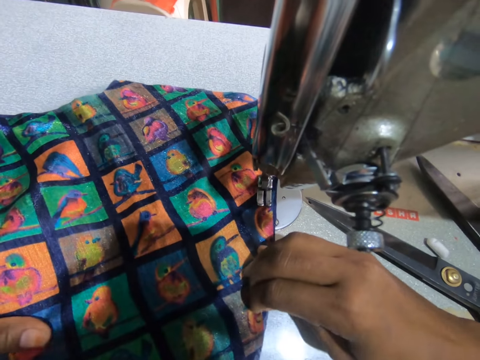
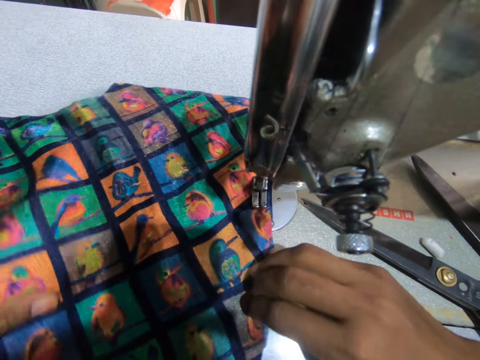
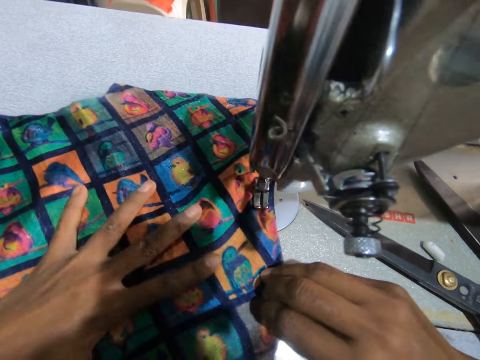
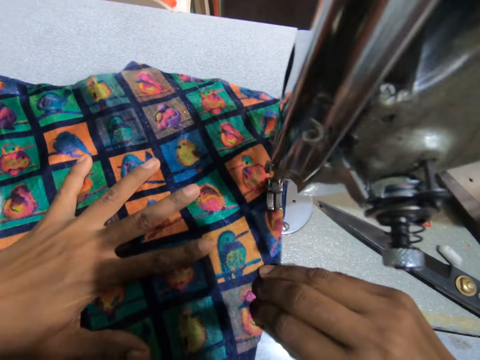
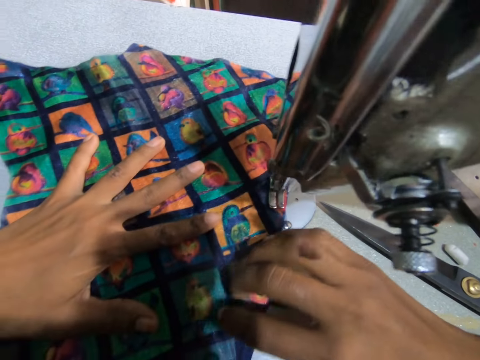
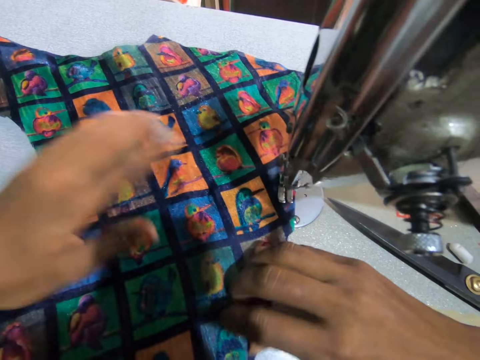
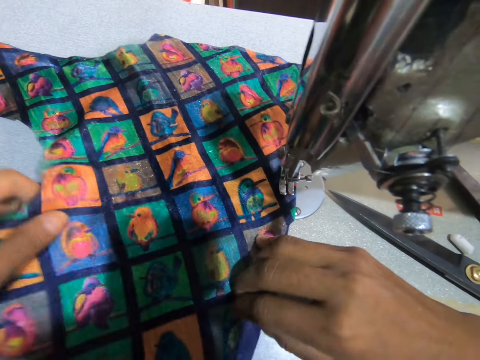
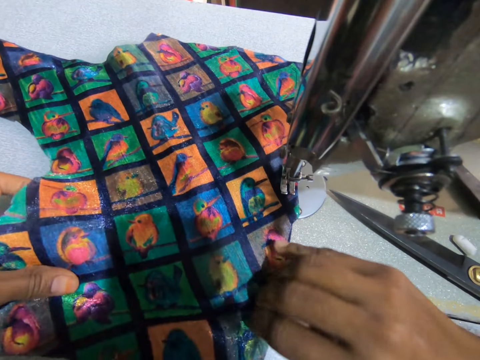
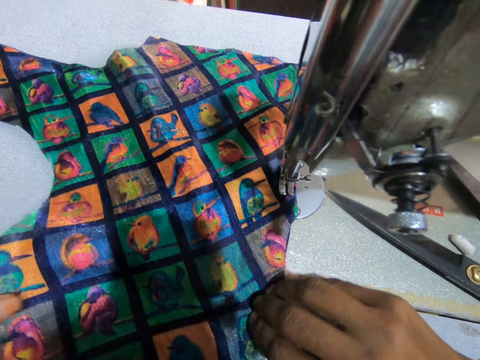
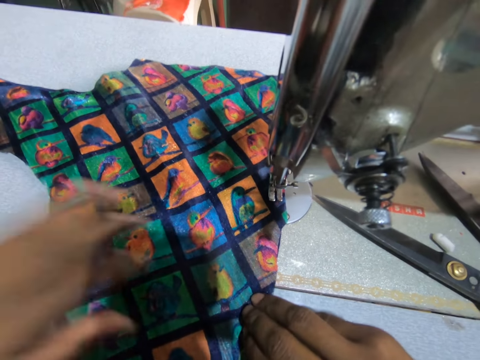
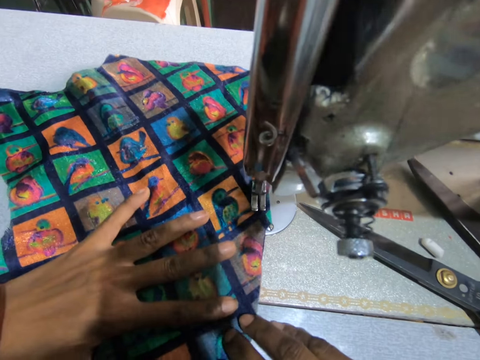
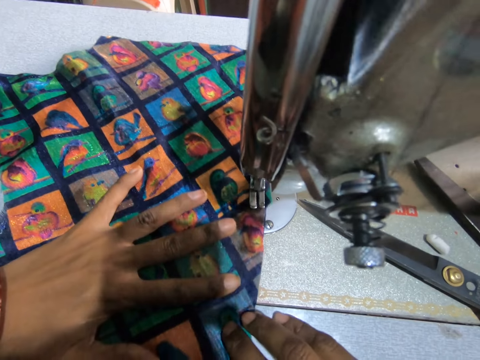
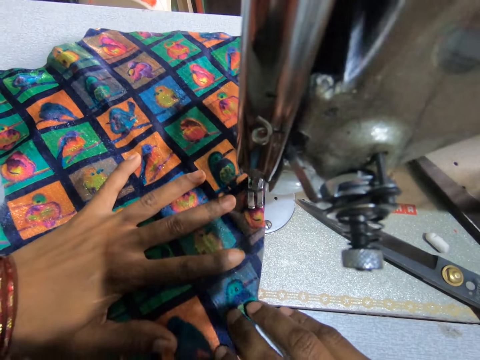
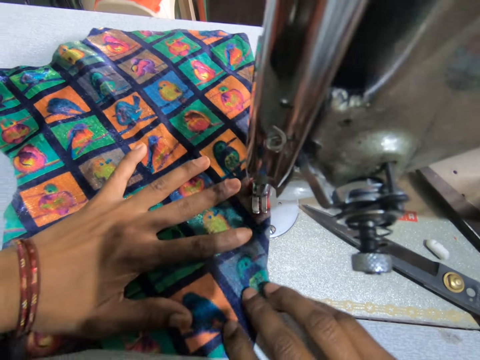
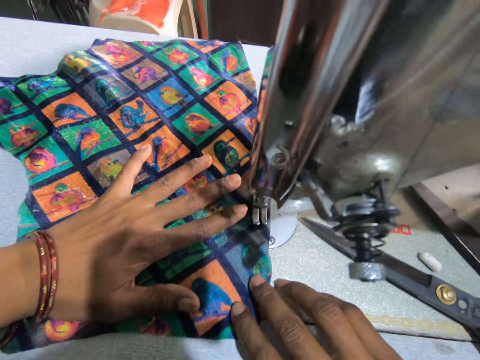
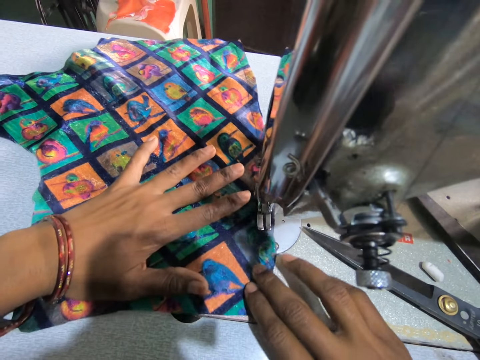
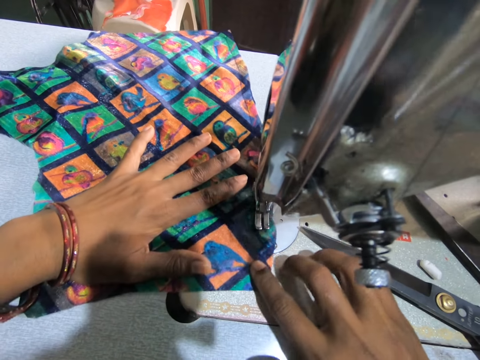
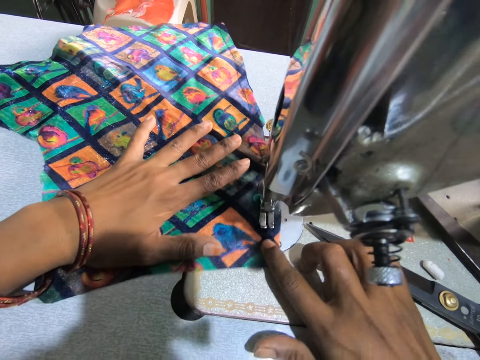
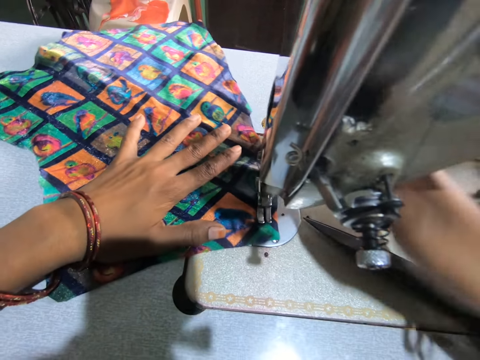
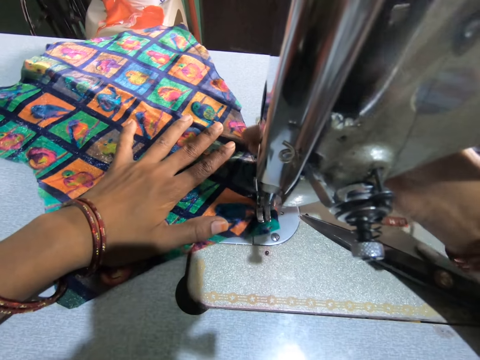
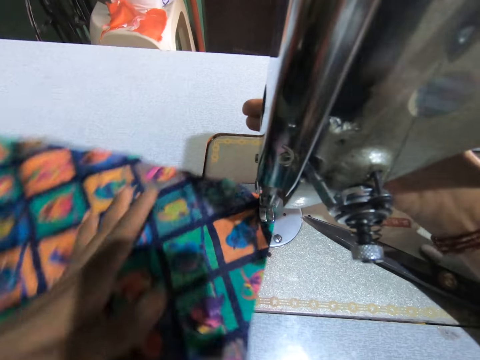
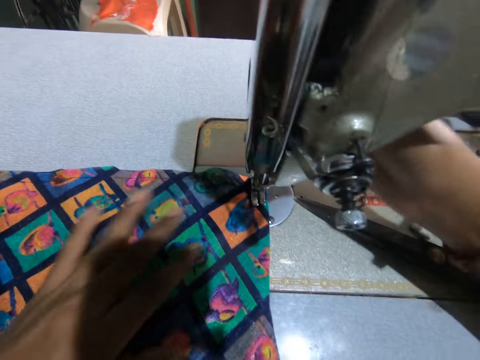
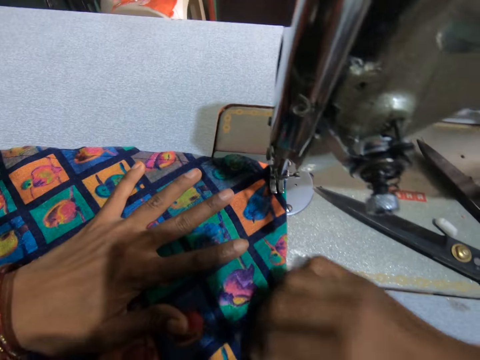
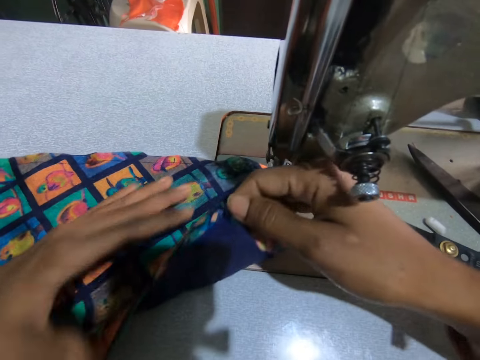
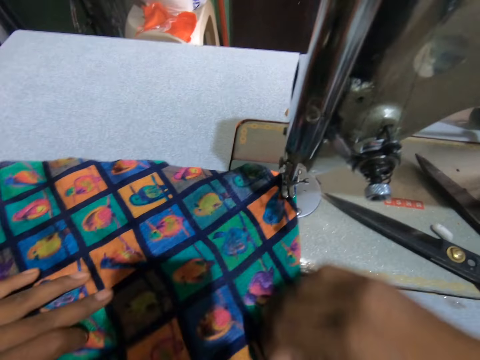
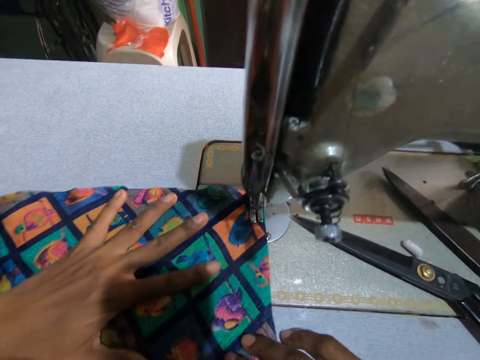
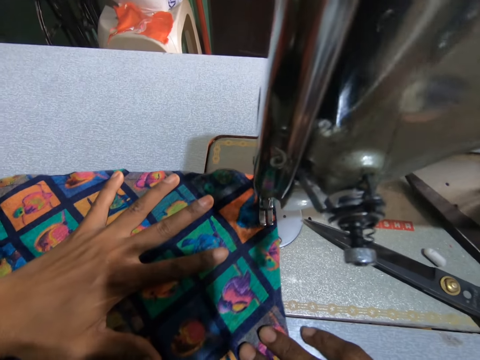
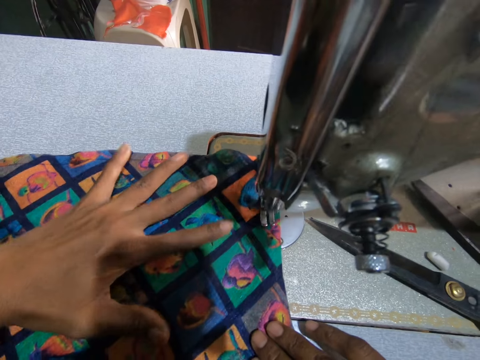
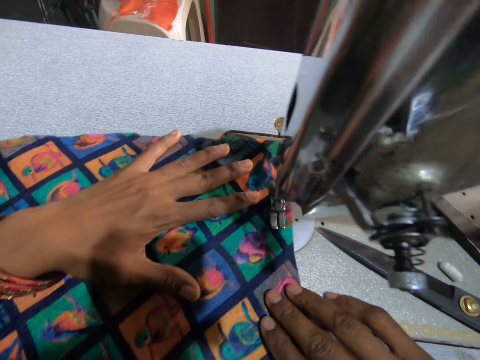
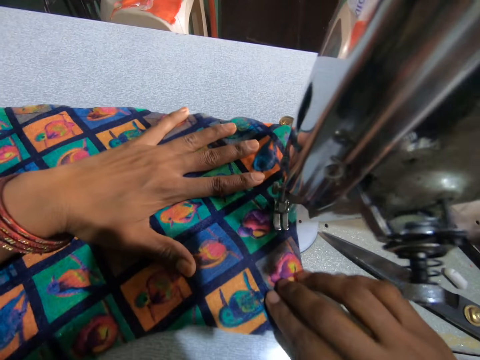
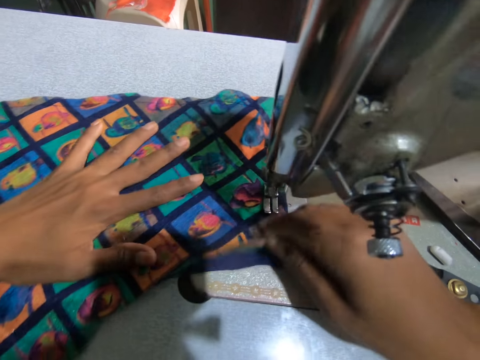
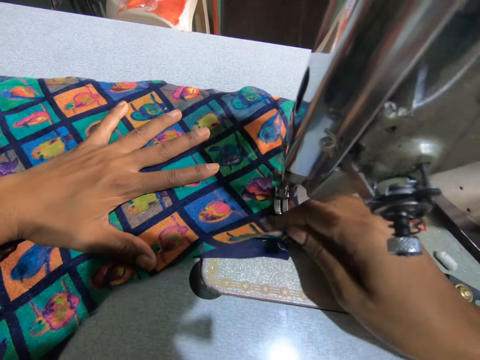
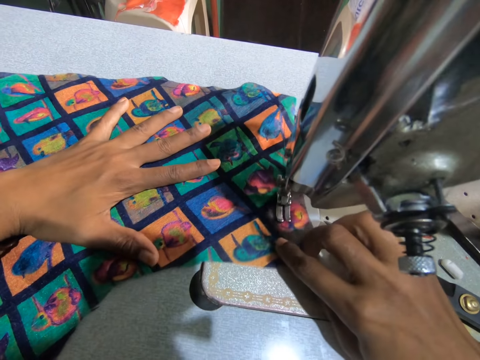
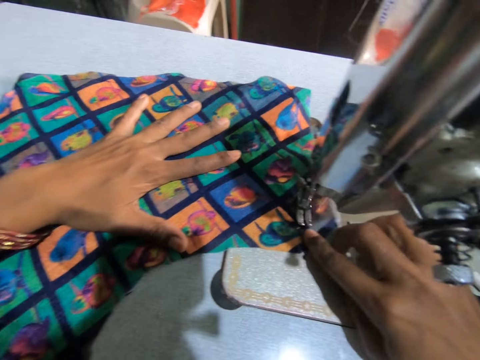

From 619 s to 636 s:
The camera wearer stretches the fabric. They sew the fabric on the sewing machine. They stretch the fabric. They sew the fabric. They stop sewing. They lift the needle on the sewing machine. They turn the material. They lift the fabric. They sew the fabric. They lift the fabric.

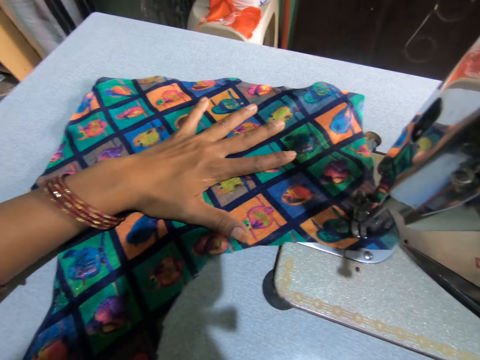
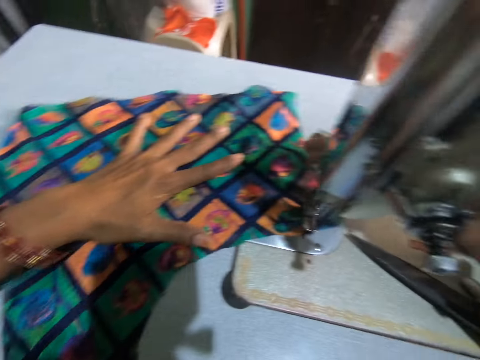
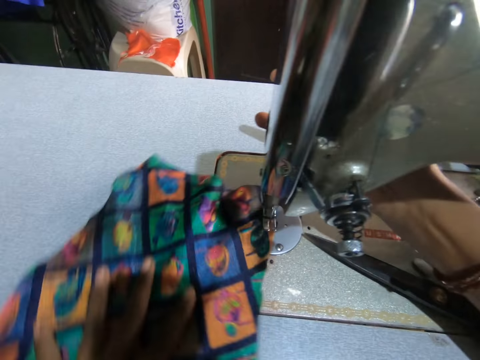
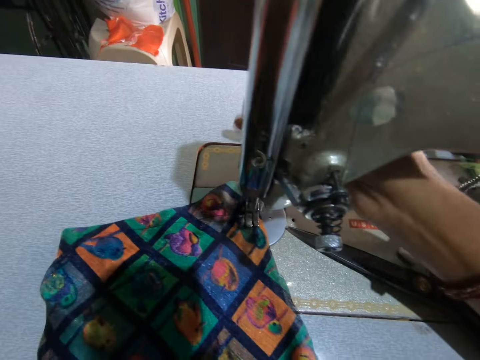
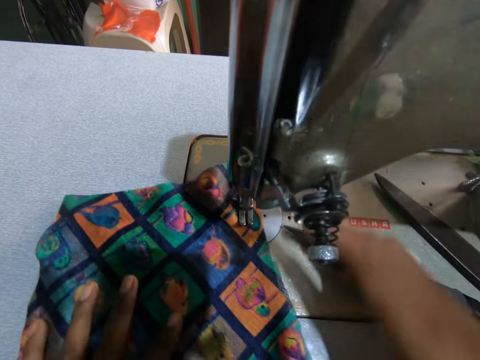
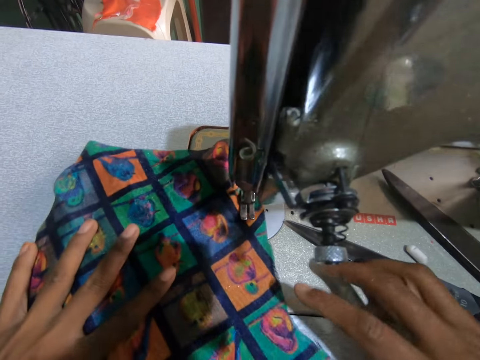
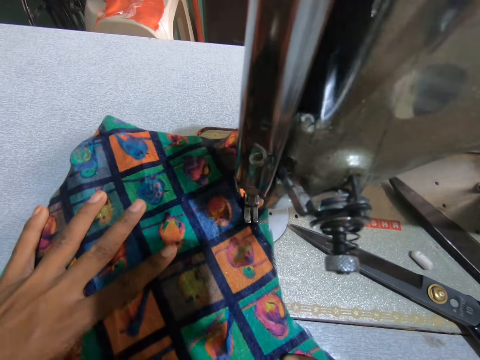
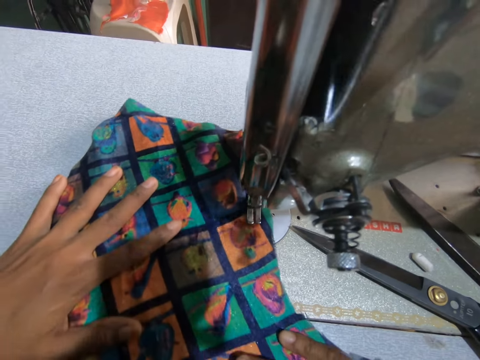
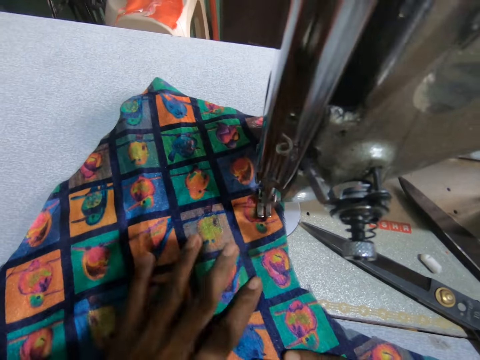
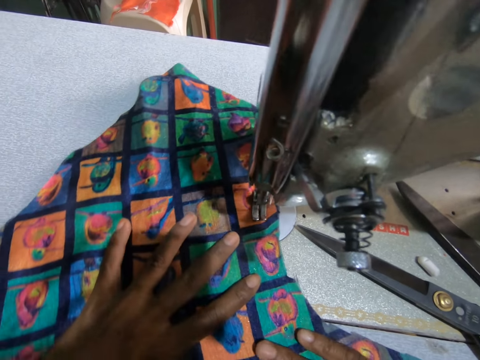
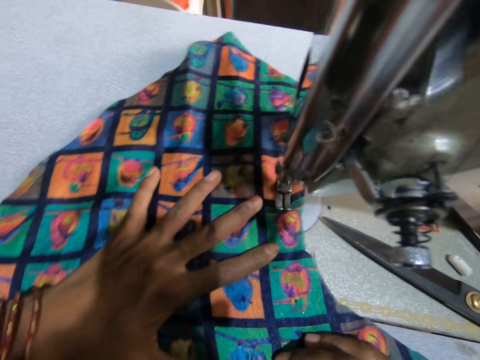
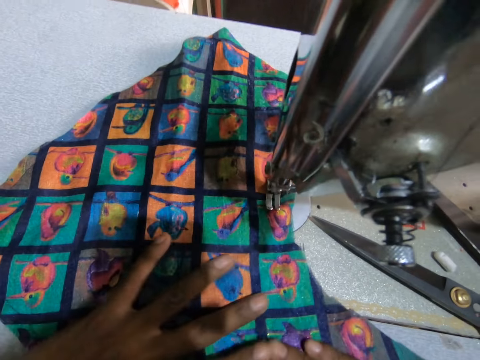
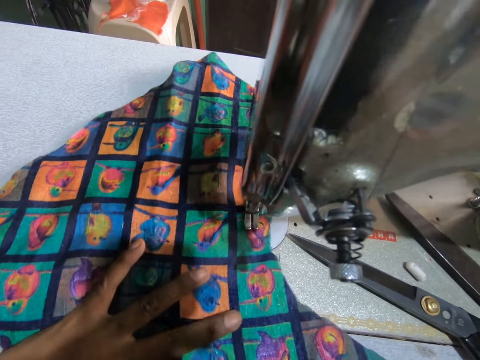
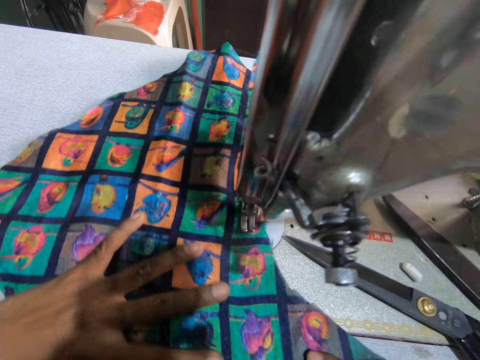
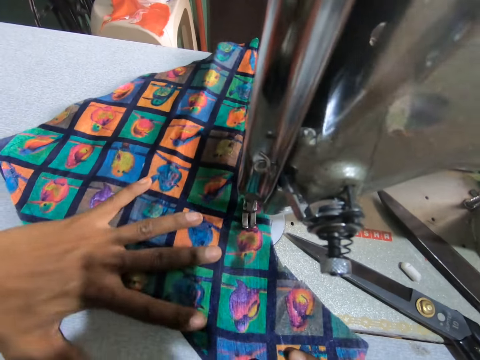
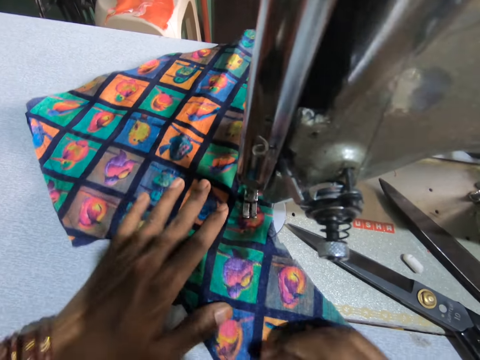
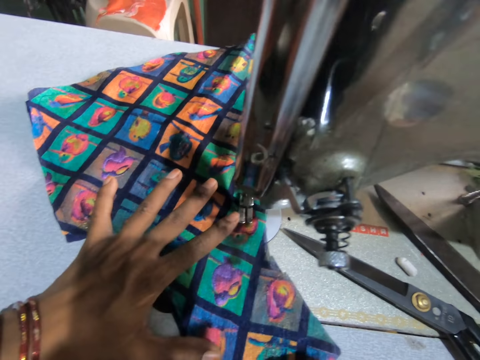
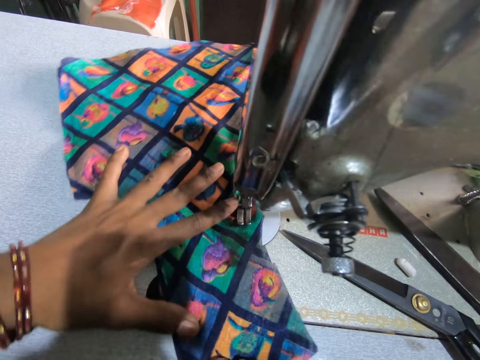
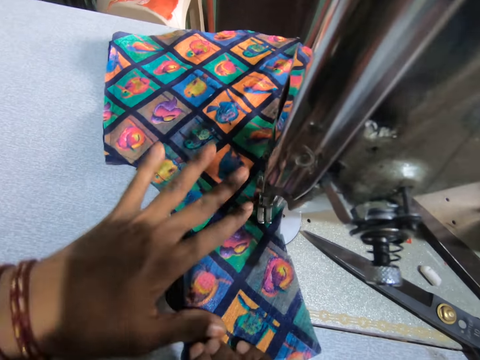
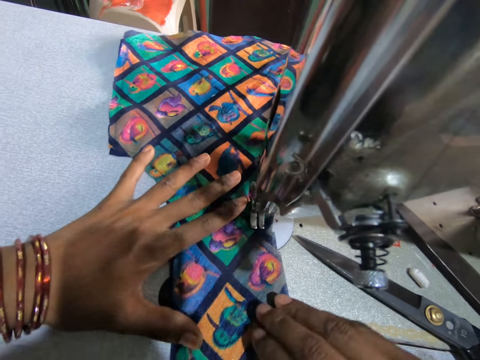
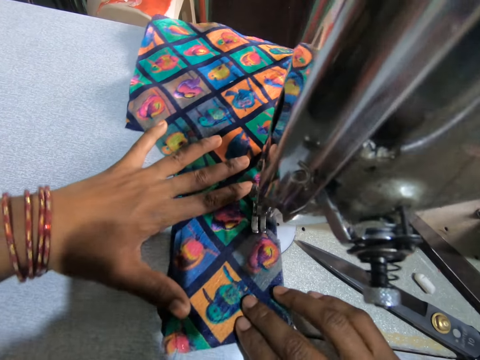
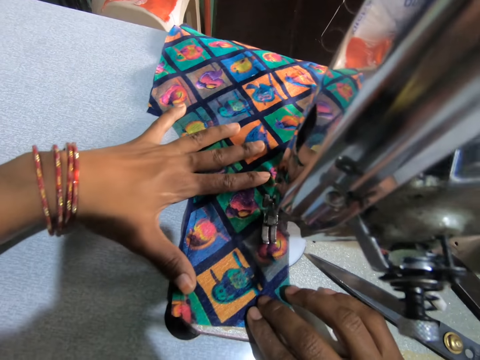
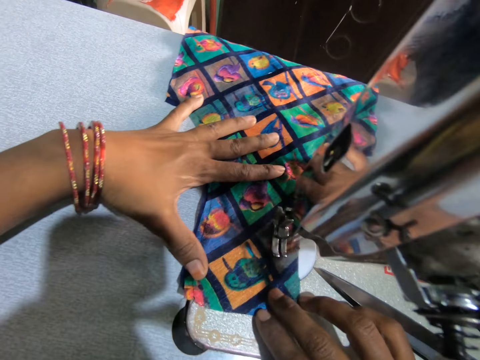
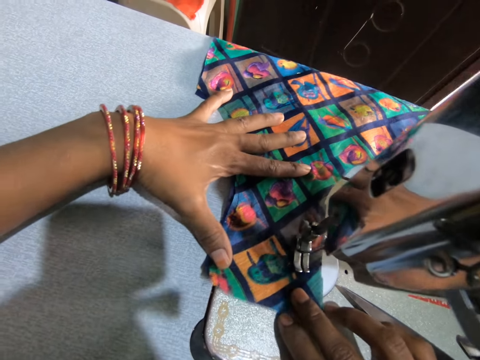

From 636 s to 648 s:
The camera wearer stops sewing. They turn the material. They continue to sew.
